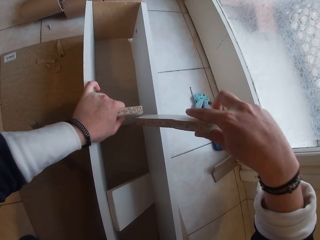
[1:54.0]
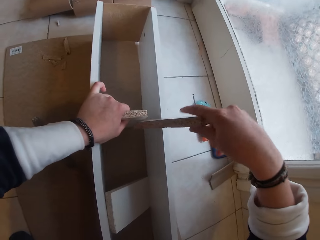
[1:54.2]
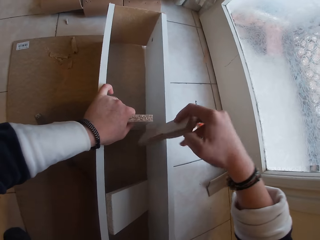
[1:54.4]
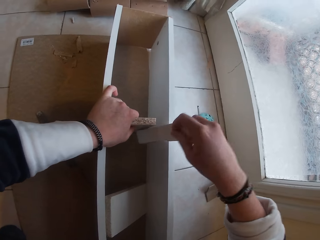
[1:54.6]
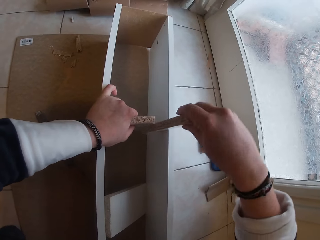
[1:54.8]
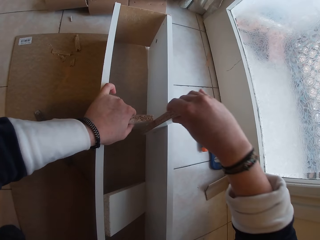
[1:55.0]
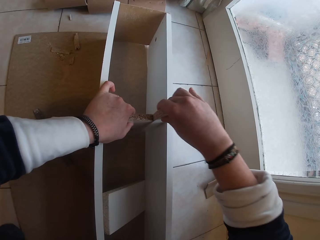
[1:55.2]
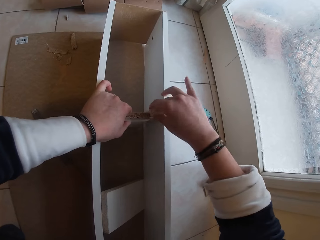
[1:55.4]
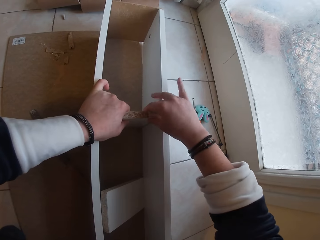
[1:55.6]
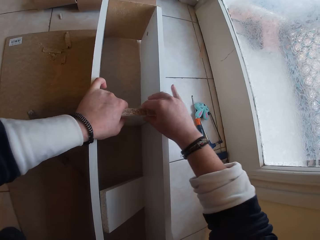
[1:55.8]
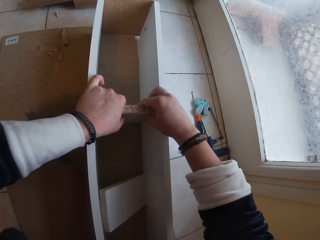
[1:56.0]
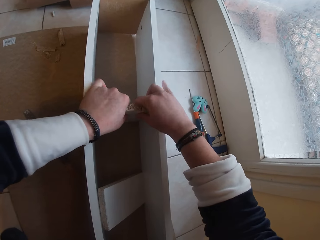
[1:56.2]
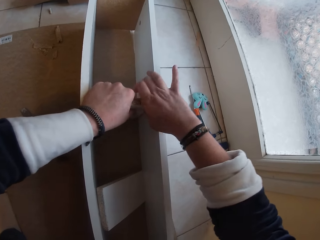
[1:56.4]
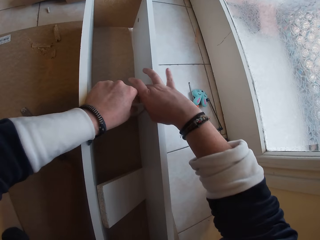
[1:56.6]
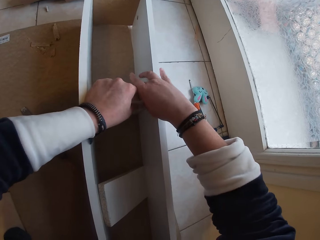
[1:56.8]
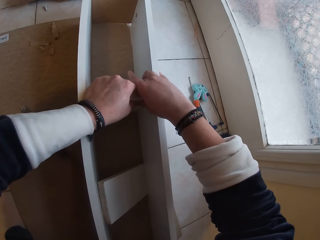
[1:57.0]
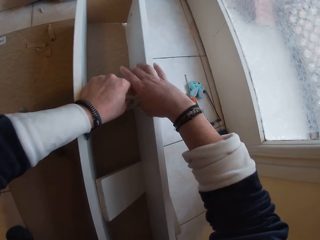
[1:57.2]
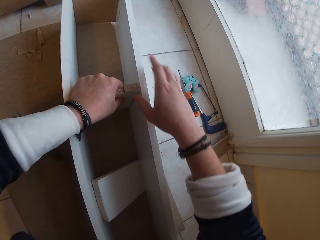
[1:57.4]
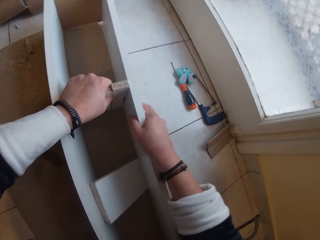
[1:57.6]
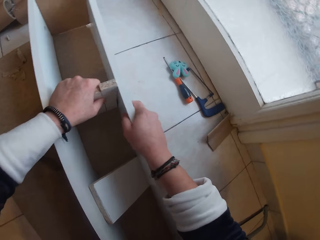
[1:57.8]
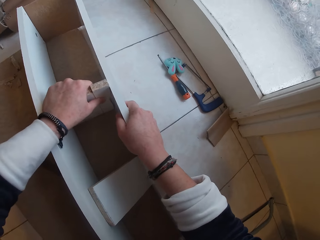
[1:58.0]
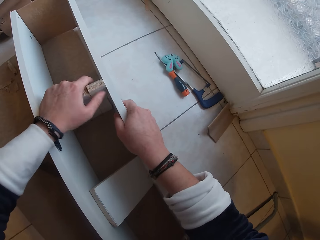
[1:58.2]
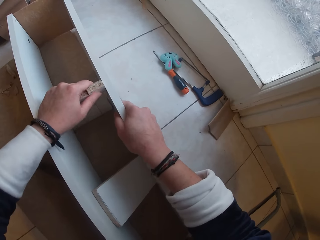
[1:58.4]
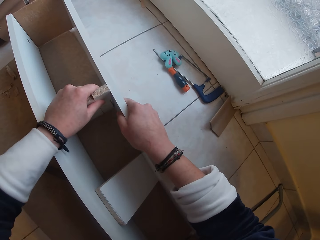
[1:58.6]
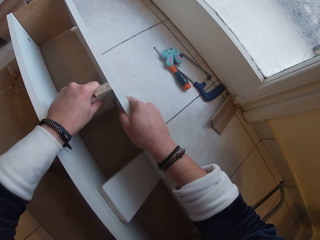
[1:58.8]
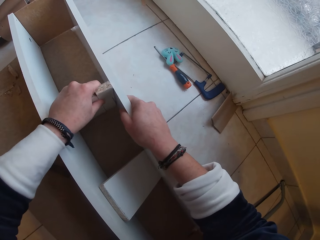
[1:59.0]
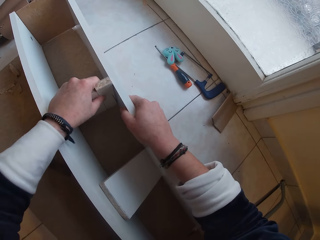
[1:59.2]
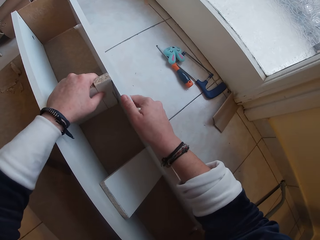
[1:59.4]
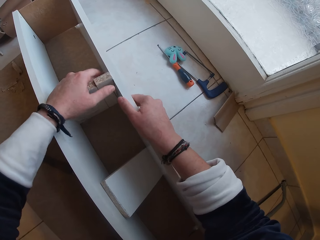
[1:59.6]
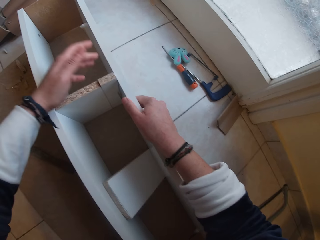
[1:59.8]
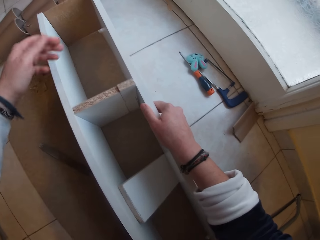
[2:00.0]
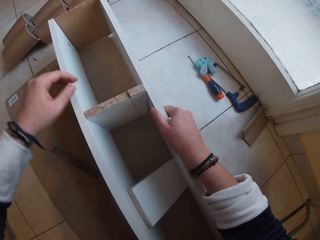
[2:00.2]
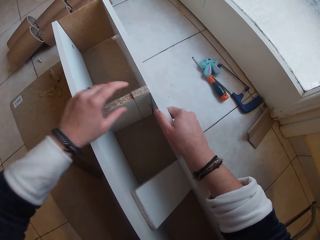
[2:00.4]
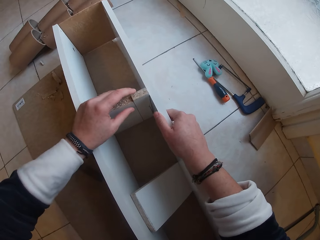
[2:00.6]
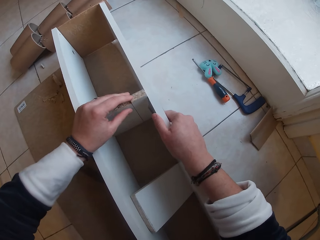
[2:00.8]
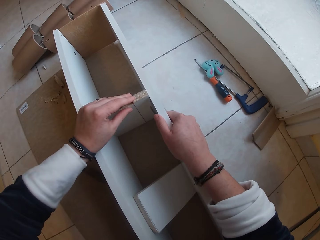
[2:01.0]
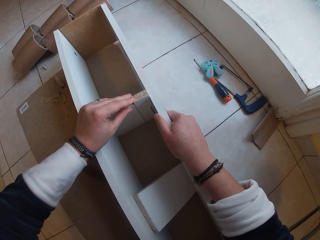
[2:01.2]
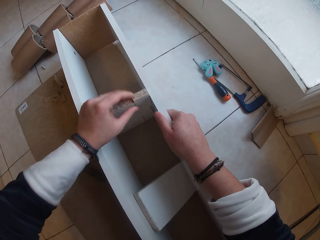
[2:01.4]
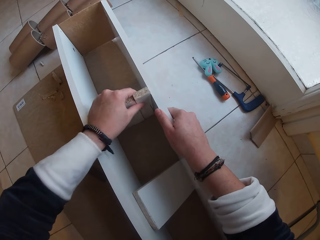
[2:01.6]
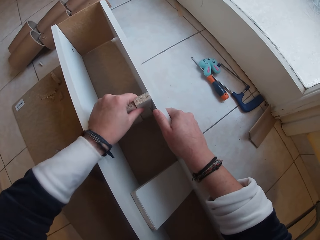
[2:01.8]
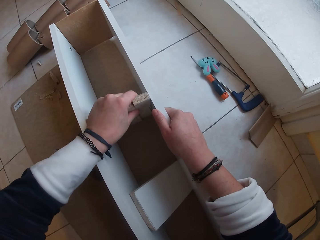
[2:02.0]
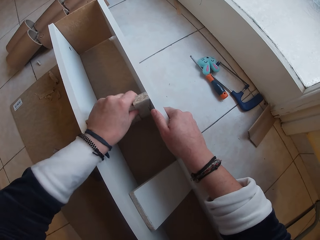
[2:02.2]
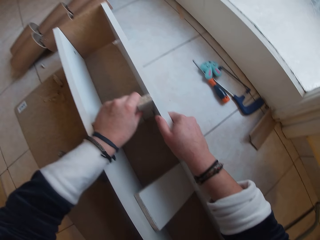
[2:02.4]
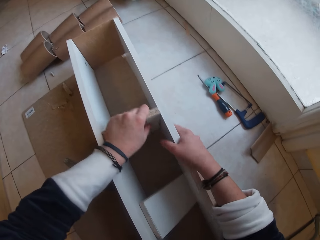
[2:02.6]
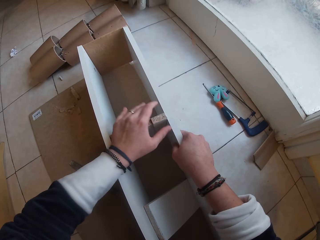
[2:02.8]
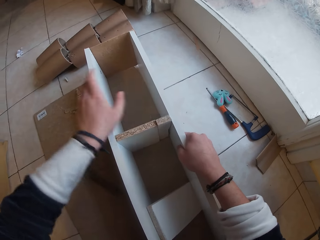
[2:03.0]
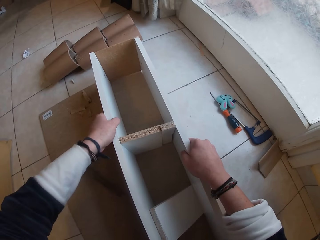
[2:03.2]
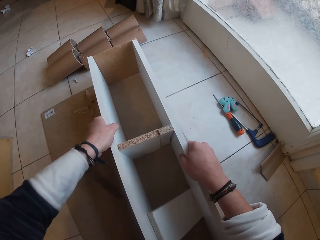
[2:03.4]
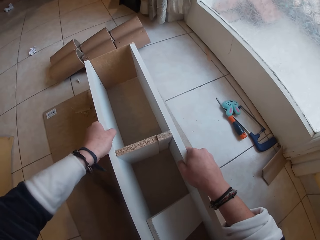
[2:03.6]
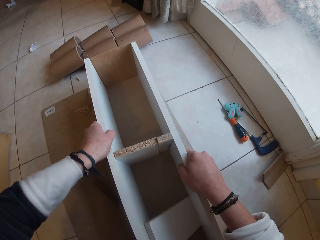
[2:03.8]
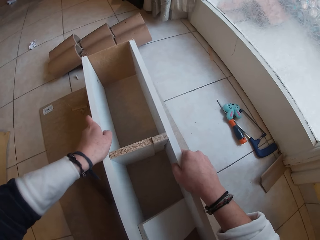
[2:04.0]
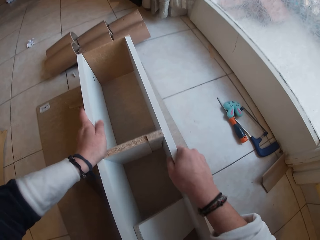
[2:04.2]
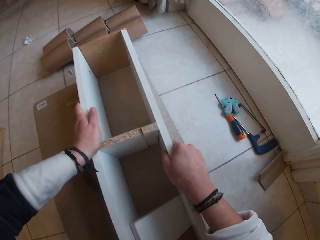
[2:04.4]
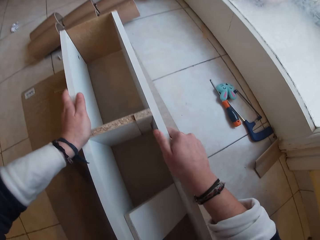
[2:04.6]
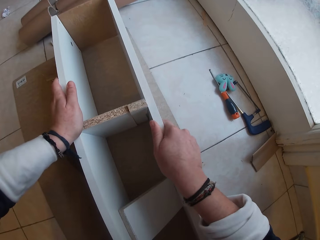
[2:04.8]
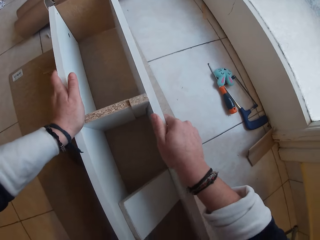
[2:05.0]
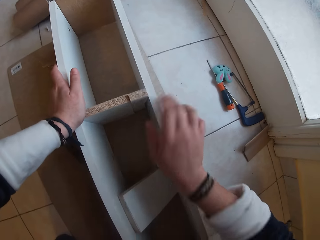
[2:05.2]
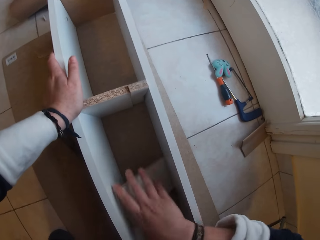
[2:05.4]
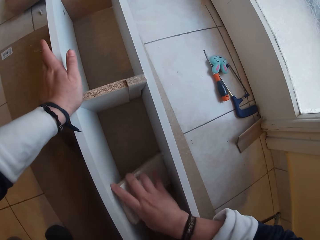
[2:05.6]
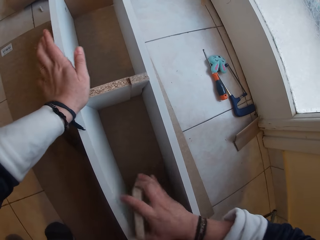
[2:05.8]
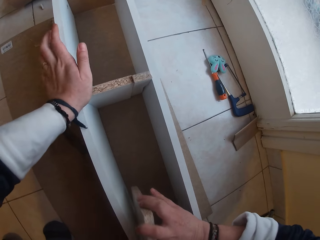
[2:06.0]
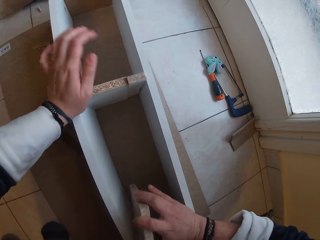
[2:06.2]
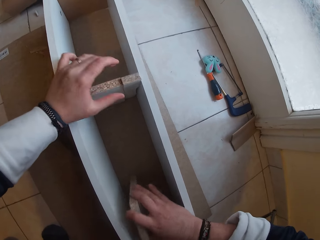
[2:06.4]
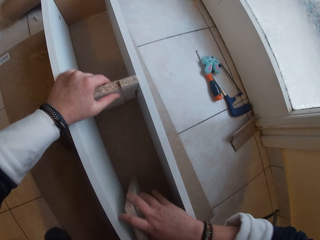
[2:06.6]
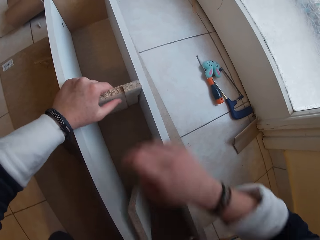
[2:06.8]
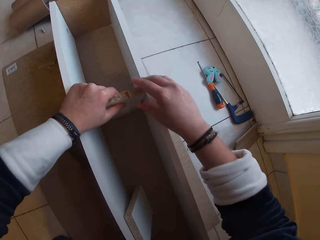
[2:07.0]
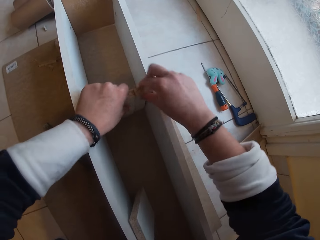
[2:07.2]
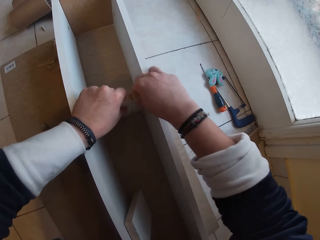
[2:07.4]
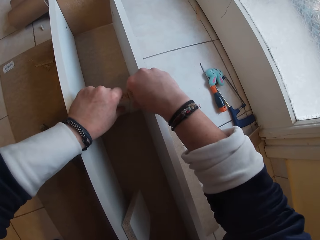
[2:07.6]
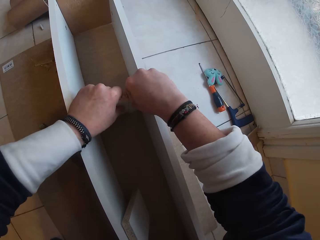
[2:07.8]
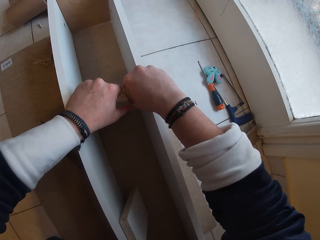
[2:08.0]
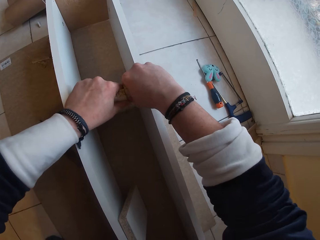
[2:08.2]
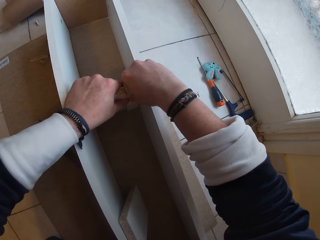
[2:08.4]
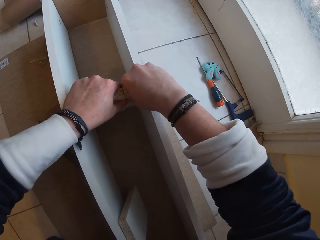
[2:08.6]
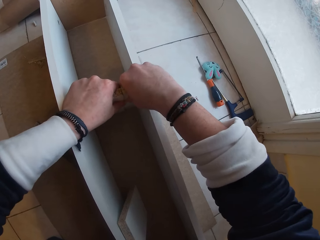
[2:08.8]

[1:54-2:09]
The camera wearer removes her right hand from the piece of wood in the open box. She places her right hand on the open box on the board. She moves the open box on the board with both hands. She picks up the wood in the open box with her right hand. She fits the piece of wood and the wood in the open box on the board with both hands.

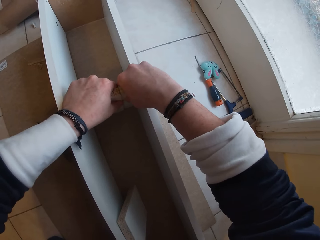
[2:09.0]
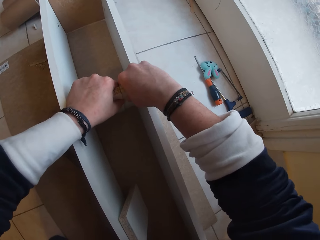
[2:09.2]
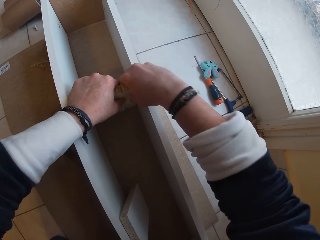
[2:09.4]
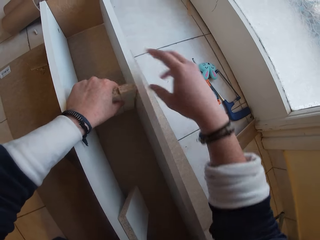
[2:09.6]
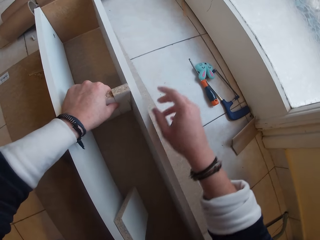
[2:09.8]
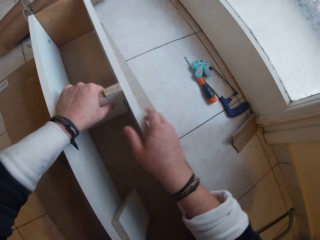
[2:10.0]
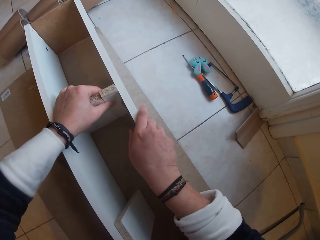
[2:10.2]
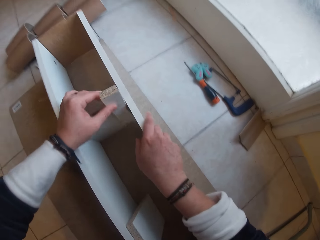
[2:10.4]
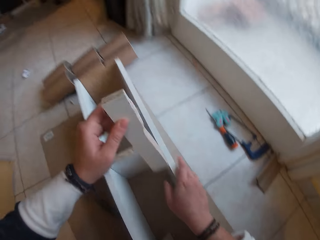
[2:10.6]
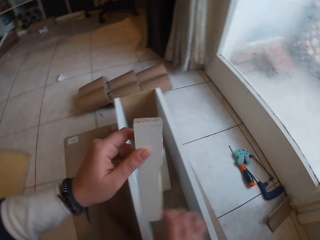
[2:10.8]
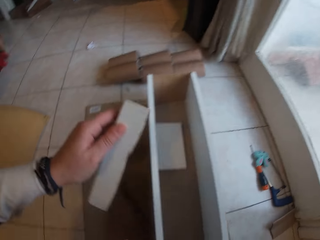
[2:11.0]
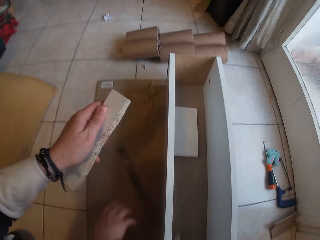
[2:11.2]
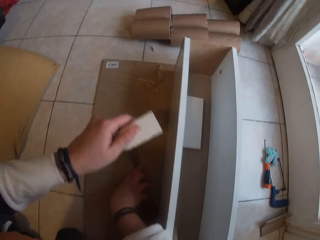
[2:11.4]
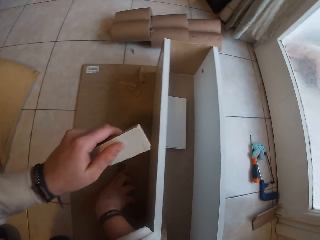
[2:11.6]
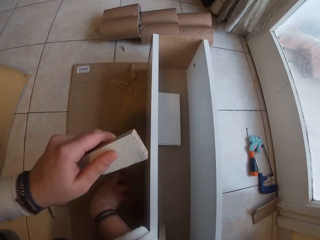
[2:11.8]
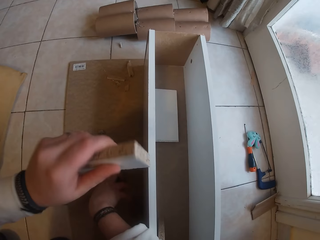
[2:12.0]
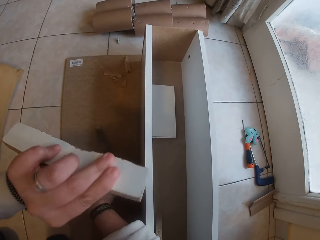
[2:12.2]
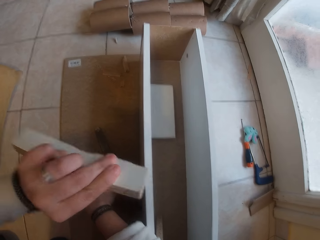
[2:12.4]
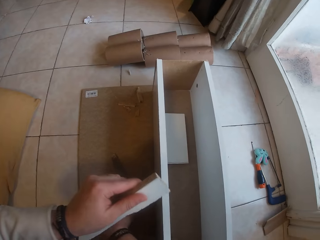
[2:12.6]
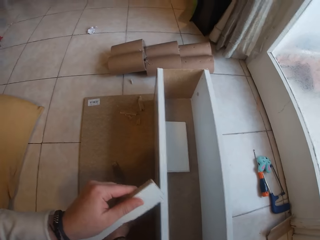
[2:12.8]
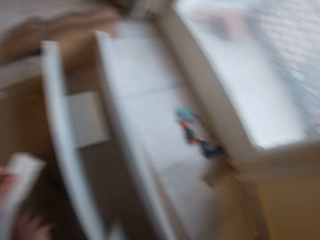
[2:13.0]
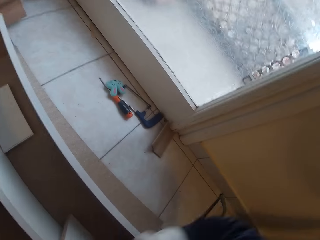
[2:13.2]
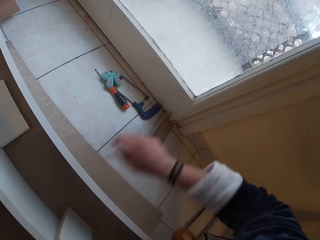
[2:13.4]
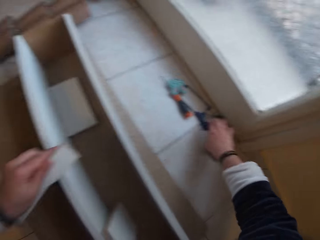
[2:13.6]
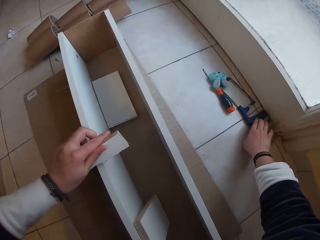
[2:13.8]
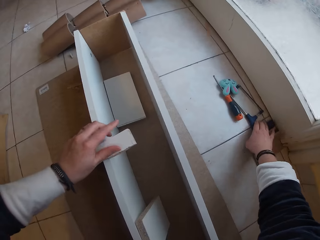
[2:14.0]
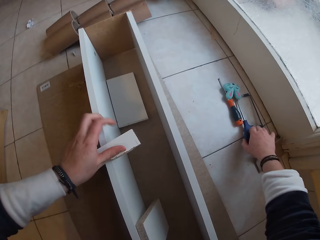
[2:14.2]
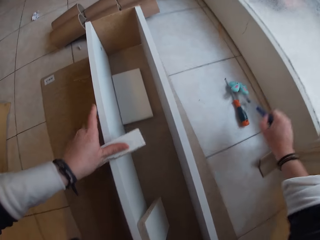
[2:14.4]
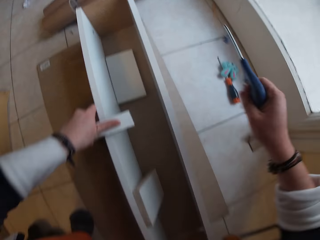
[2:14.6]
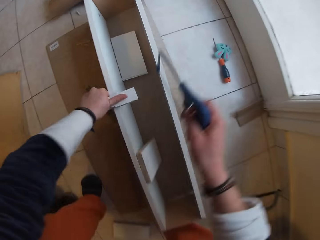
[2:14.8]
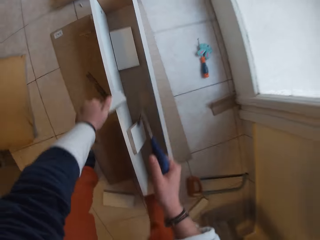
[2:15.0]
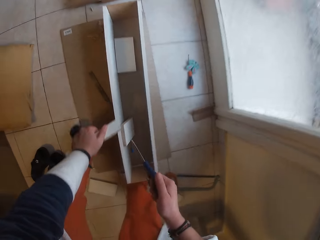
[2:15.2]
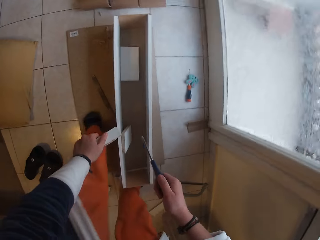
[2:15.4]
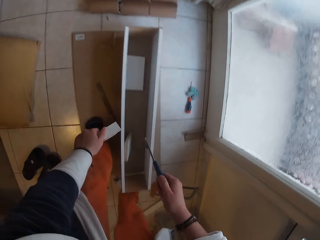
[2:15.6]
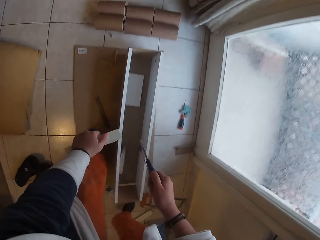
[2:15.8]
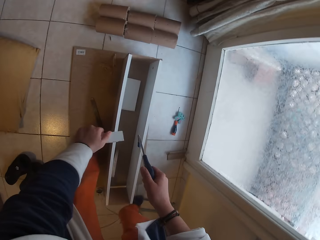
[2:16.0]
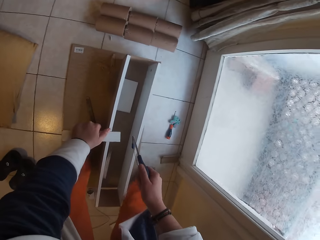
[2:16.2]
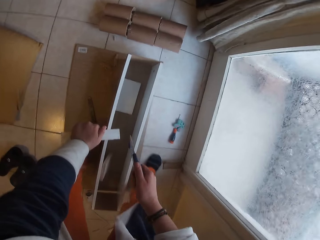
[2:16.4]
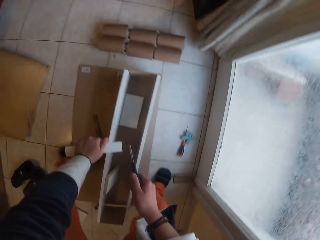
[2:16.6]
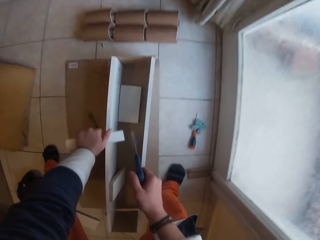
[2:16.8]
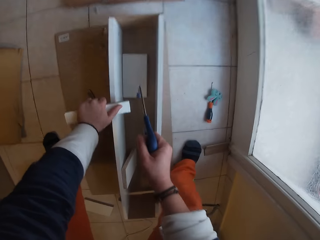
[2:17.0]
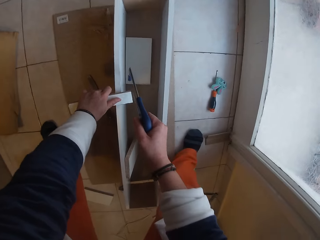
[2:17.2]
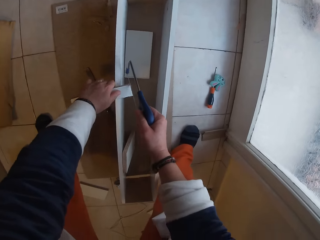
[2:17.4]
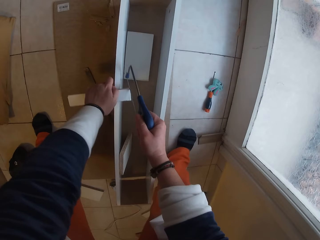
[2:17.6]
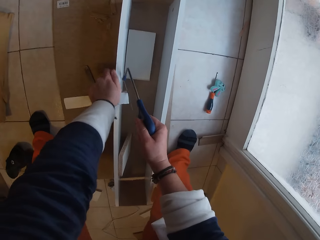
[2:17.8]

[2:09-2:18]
The camera wearer removes her right hand from the piece of wood in the open box. She places her right hand on the open box on the board. She removes the piece of wood from the open box with her left hand. She picks up a handsaw from the ground with her right hand.
